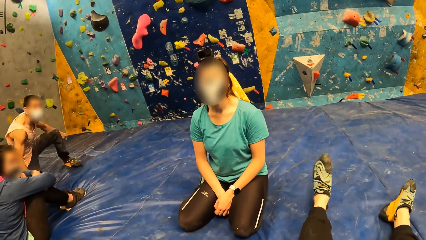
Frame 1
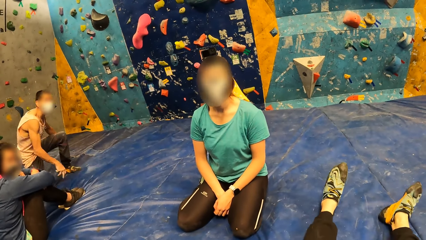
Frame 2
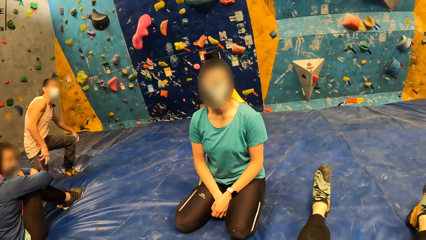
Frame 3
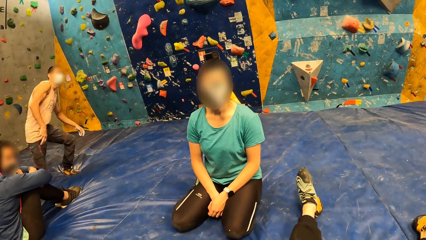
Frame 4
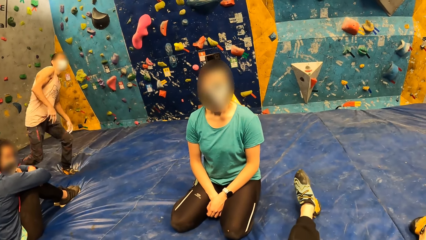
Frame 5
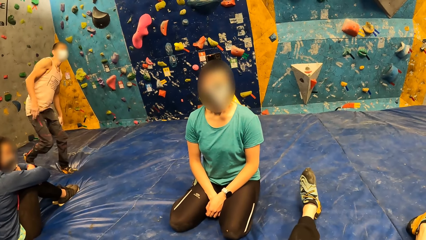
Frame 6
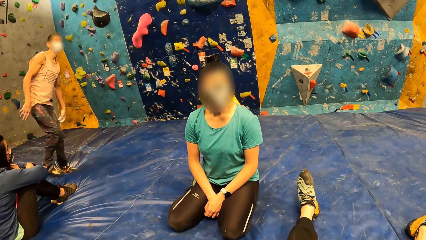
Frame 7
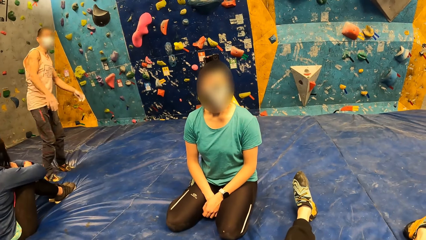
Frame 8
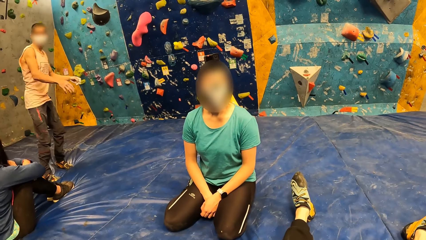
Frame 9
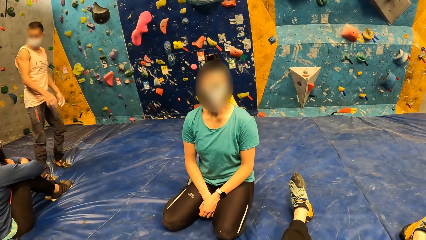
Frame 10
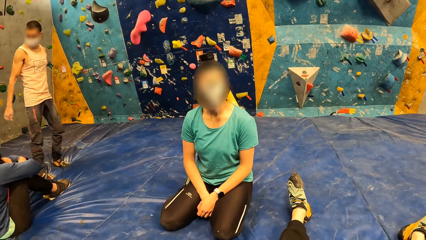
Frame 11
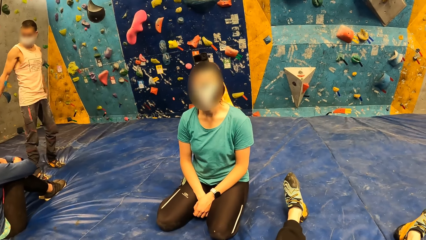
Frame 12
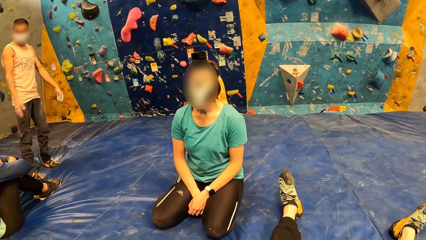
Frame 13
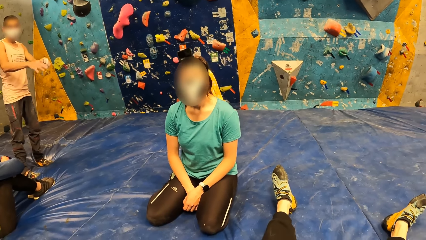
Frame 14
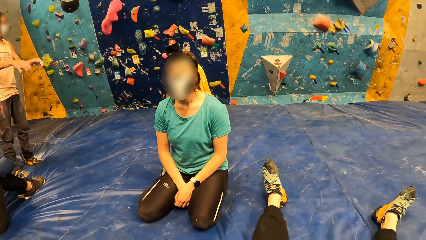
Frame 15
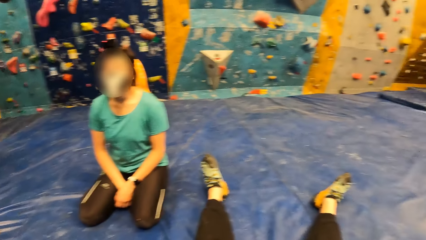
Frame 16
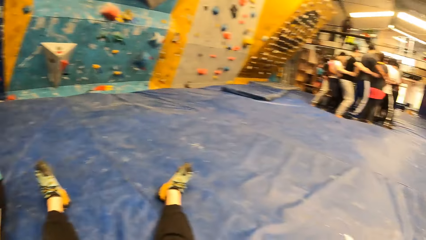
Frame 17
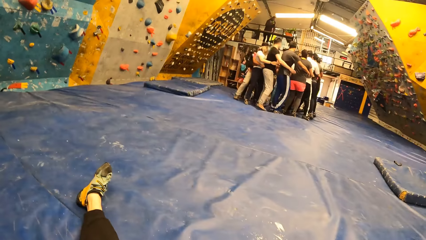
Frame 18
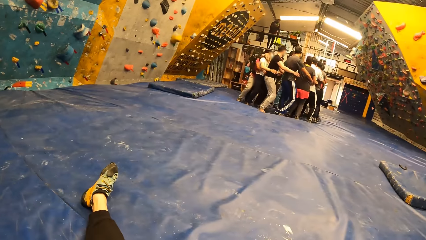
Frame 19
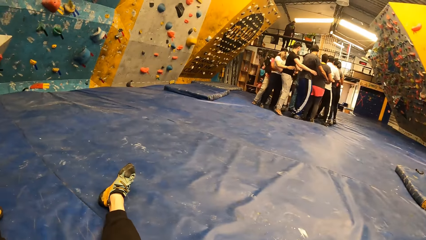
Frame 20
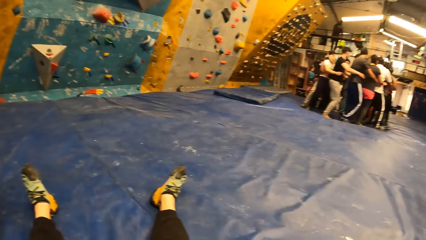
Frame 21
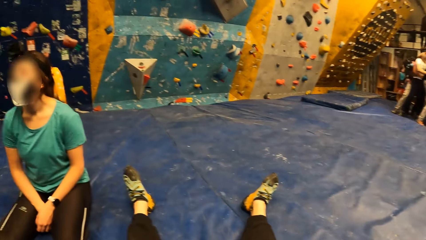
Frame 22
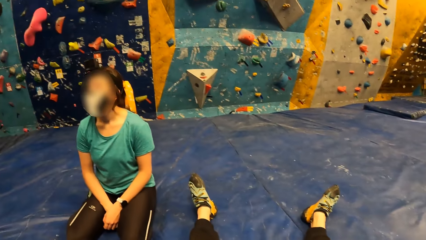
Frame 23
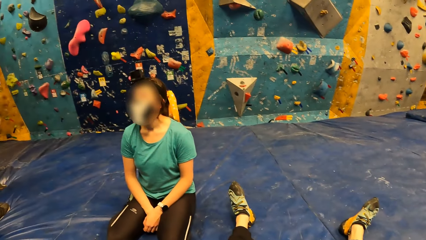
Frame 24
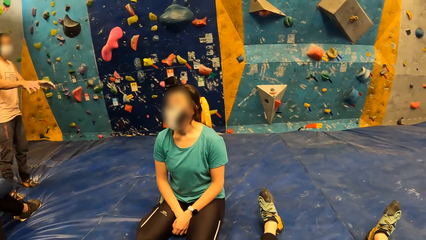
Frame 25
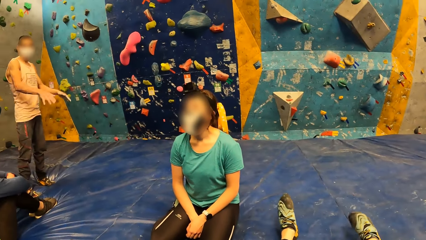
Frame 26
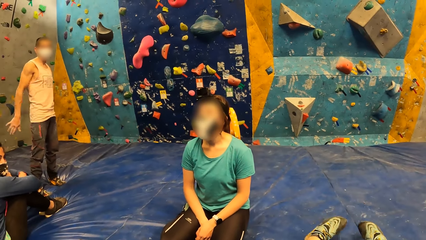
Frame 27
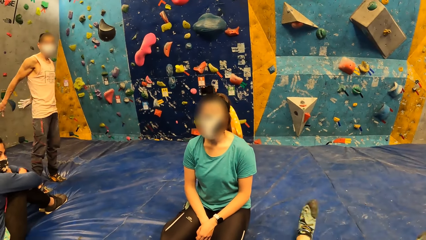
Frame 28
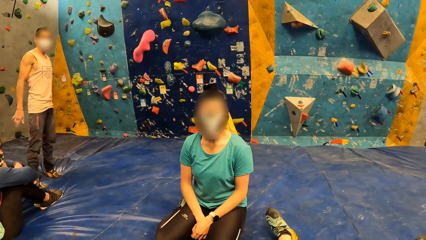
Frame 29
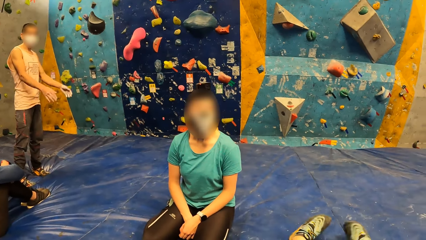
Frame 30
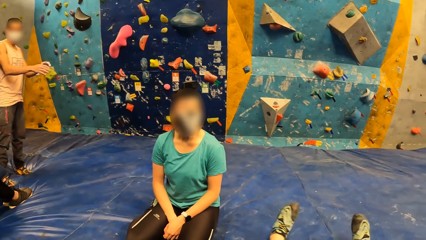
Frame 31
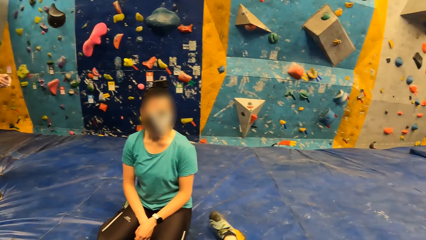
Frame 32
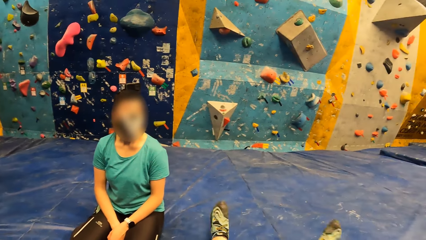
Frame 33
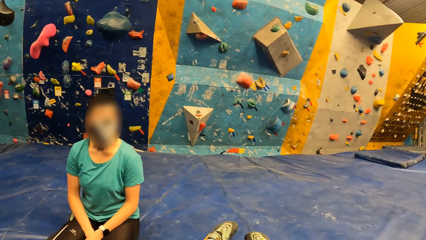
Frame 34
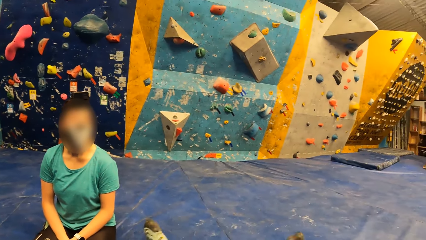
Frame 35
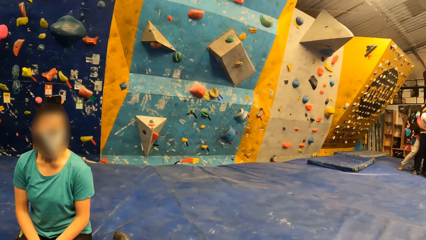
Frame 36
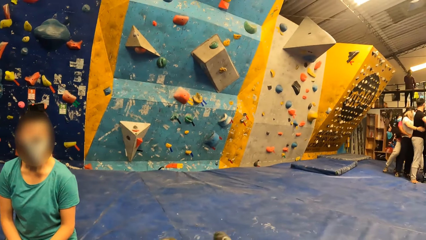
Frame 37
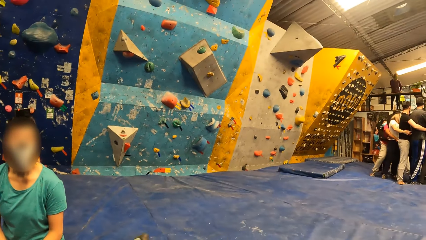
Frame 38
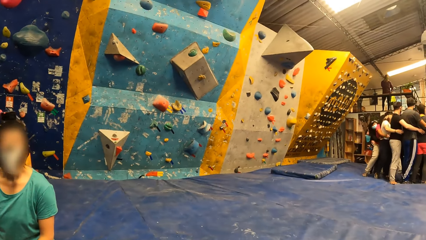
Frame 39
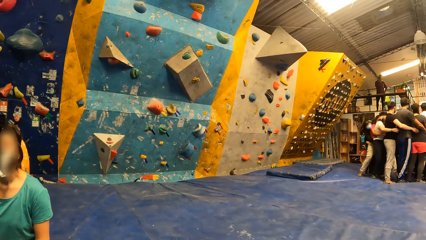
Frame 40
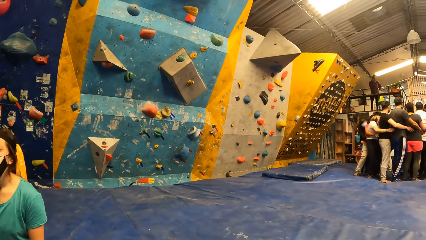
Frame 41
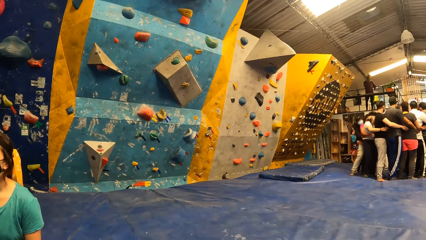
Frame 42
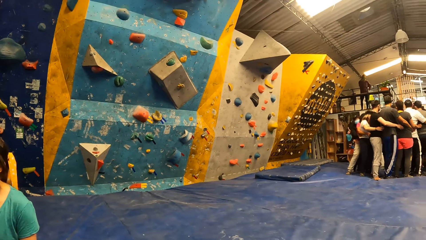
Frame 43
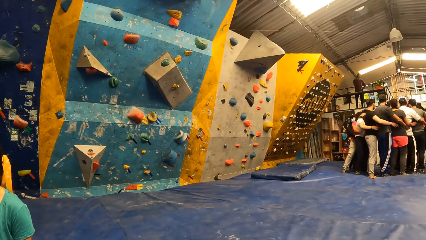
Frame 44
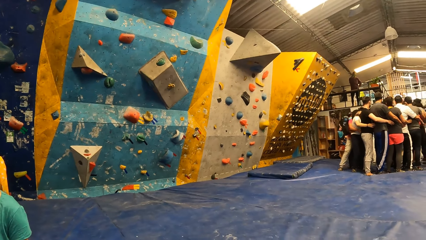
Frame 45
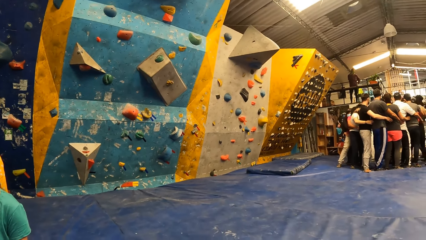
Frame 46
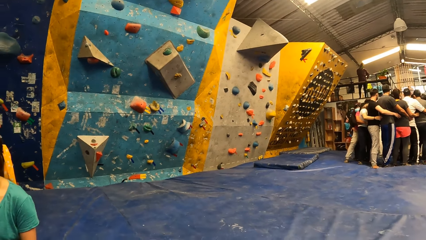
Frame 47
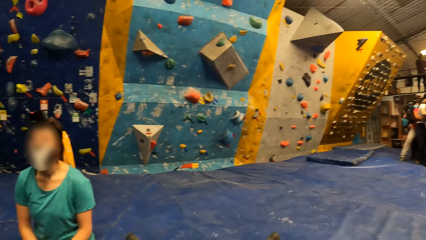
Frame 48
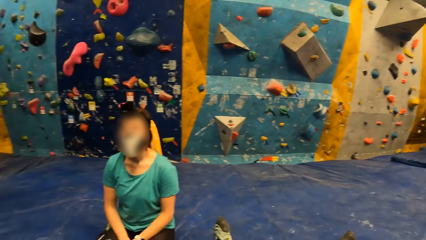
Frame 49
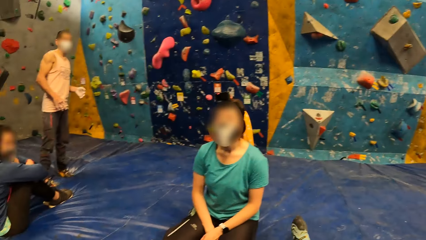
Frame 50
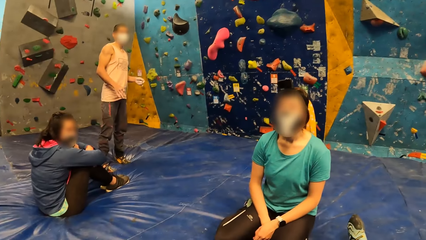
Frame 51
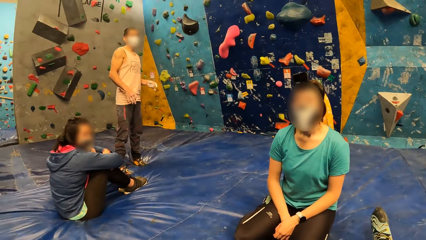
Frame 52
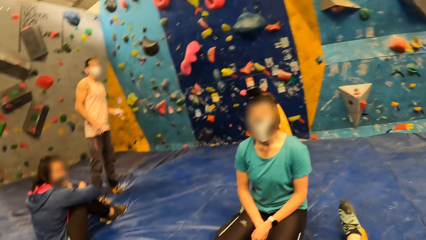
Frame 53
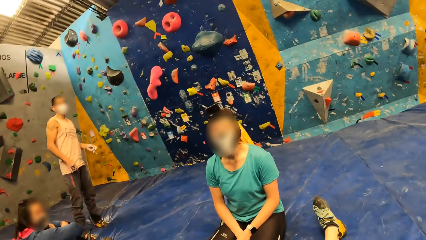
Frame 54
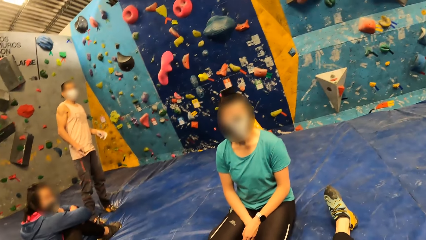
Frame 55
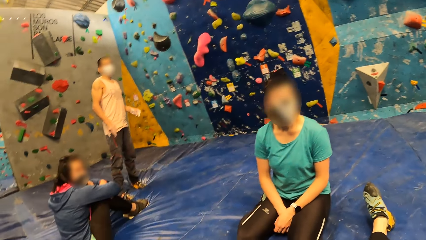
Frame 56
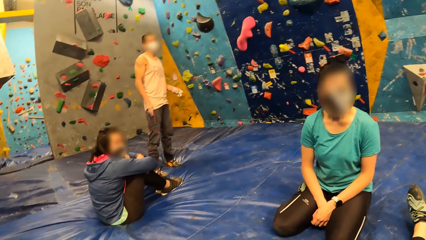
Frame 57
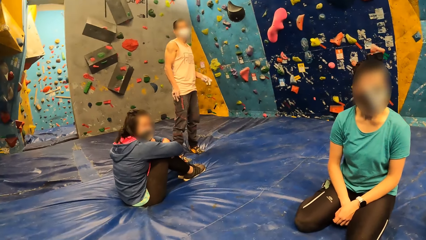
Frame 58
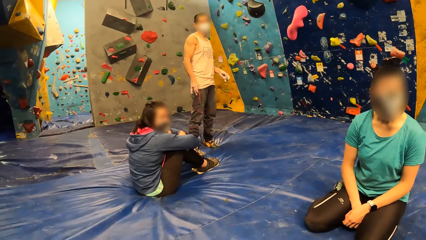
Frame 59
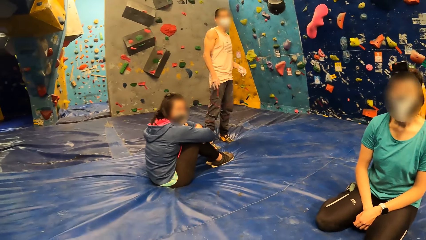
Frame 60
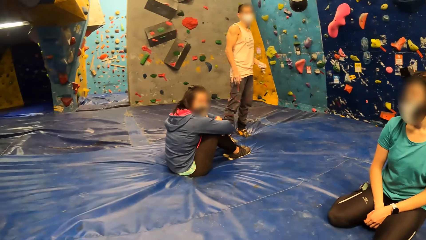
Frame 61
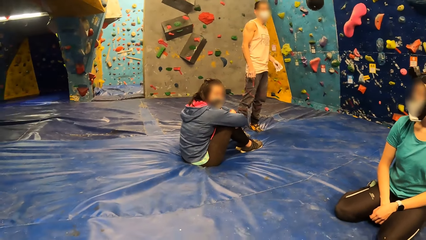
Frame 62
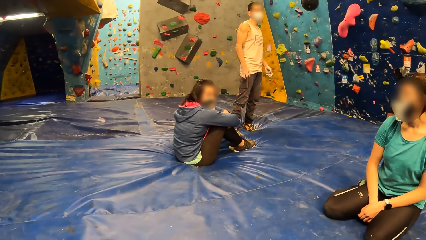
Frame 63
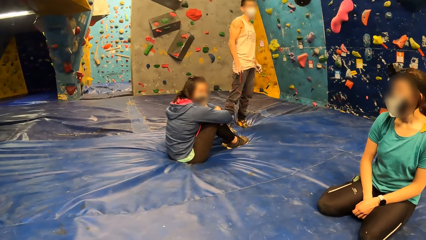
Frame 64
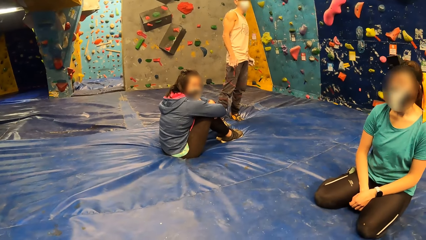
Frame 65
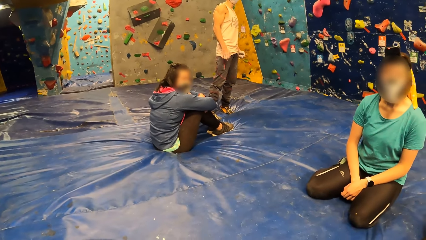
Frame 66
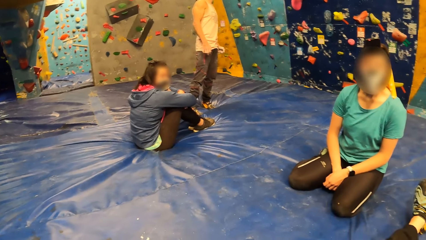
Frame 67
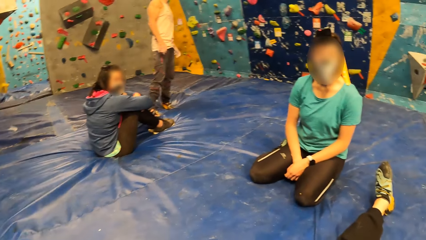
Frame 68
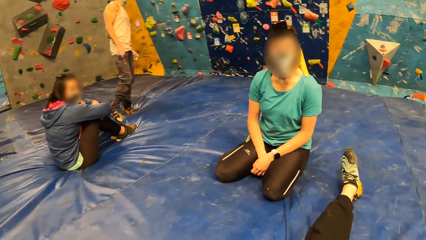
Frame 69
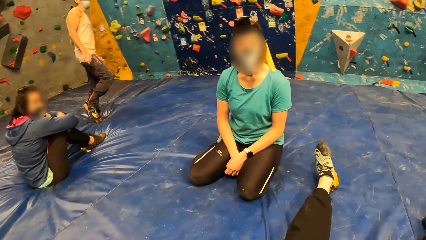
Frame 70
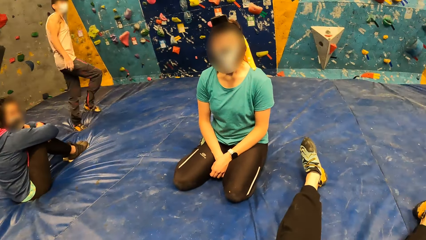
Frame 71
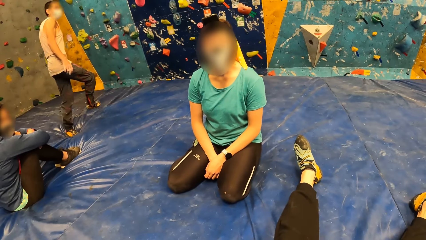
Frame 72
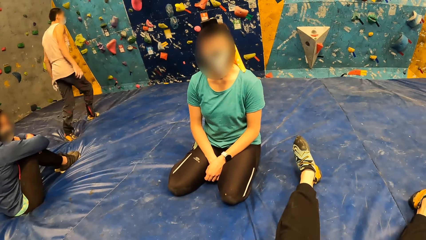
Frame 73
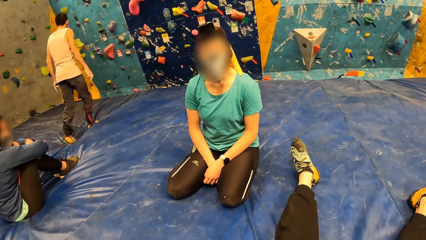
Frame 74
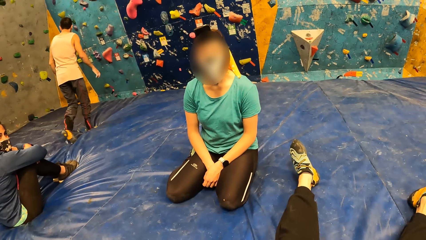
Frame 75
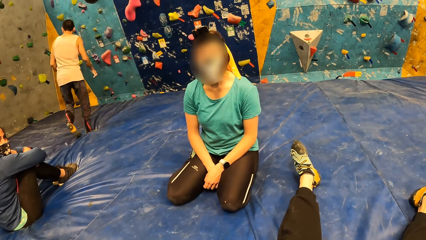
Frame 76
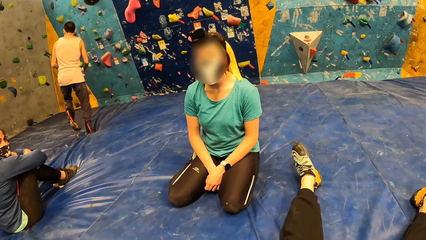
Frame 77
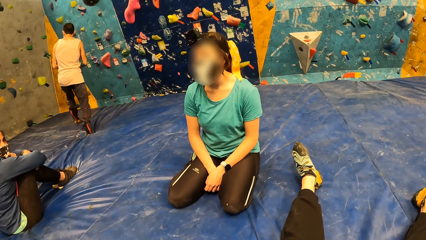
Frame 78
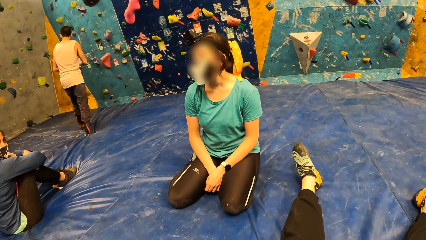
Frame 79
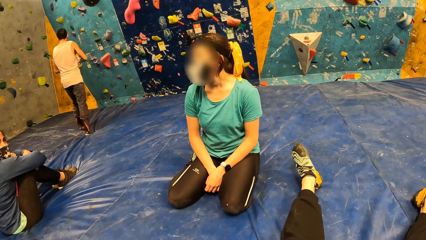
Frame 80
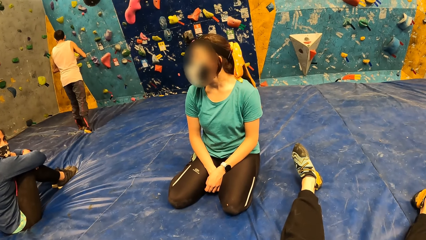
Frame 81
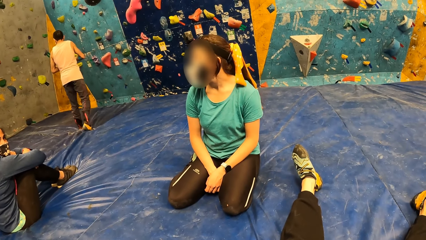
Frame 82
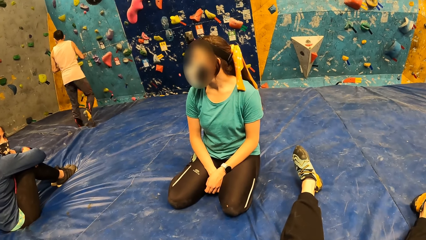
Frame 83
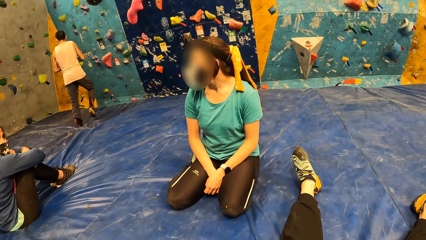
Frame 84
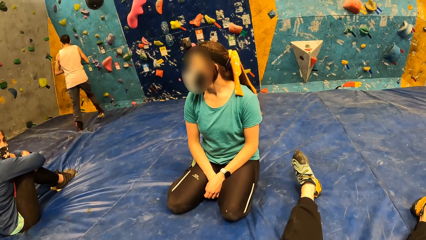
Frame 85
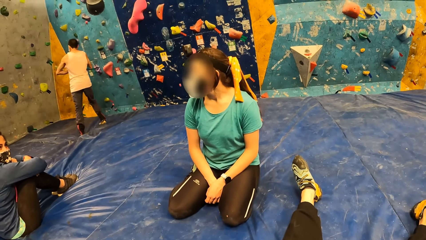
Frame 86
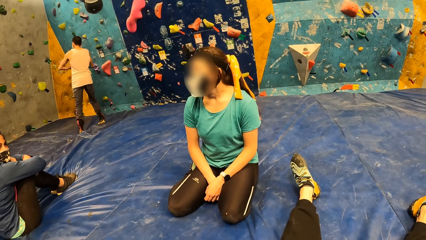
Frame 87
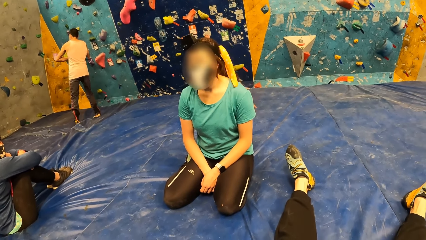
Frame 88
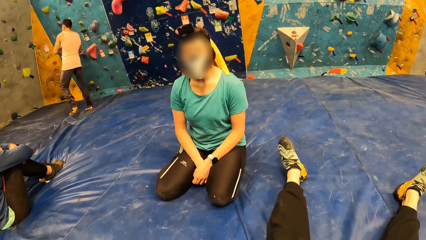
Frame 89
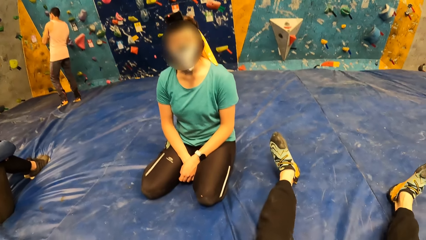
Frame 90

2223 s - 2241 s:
The camera wearer interacts with a man. A person stands. The camera wearer looks at people dancing. They look around. They look at another person.
